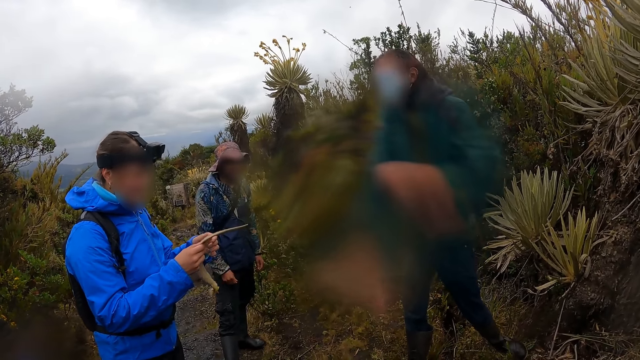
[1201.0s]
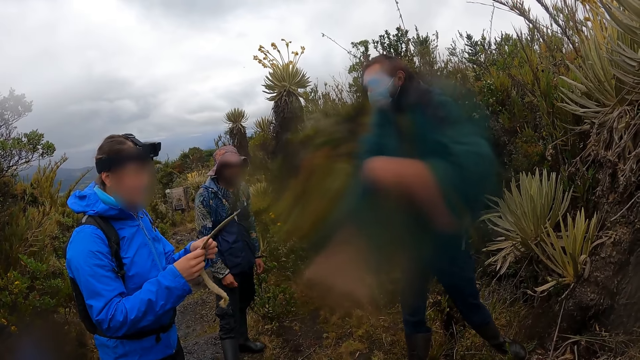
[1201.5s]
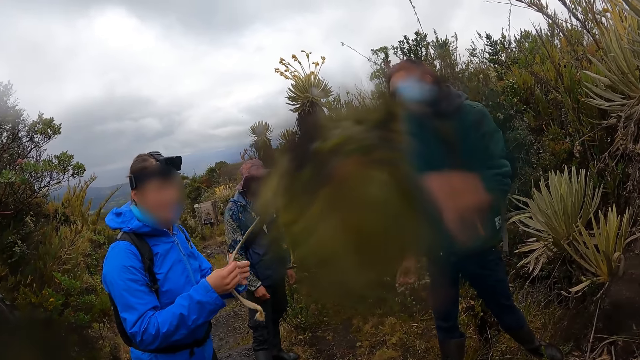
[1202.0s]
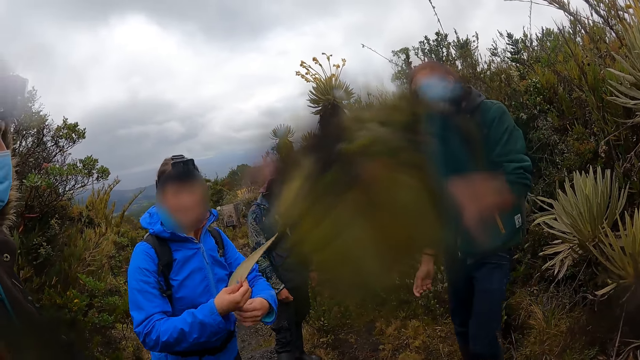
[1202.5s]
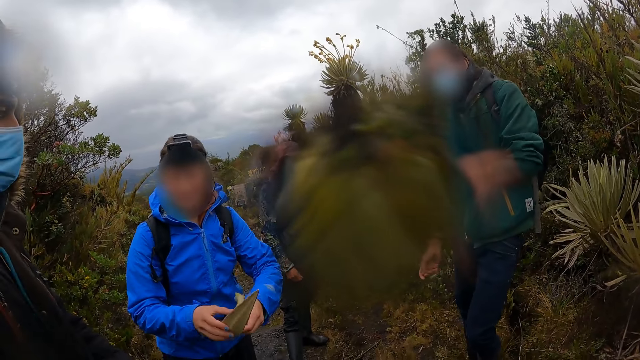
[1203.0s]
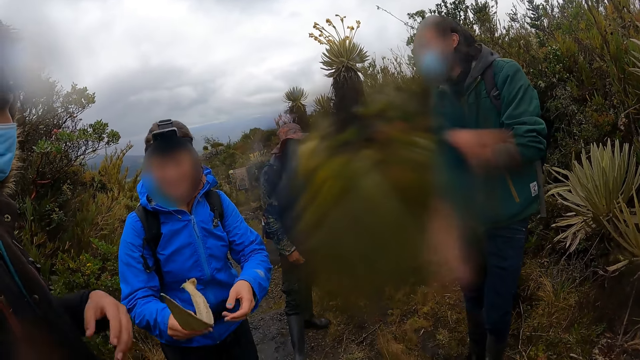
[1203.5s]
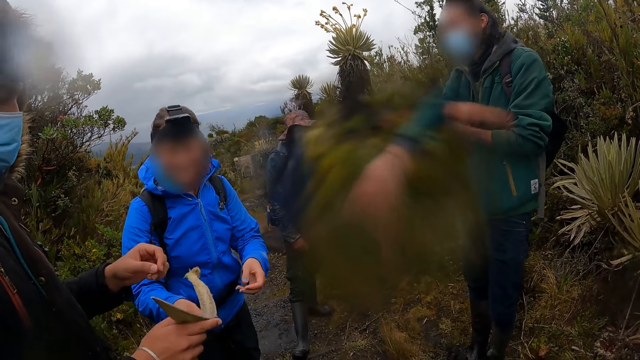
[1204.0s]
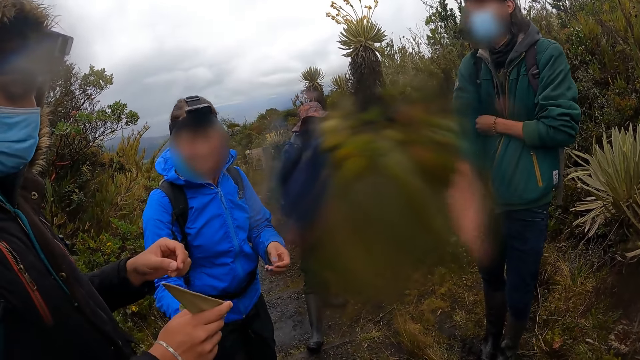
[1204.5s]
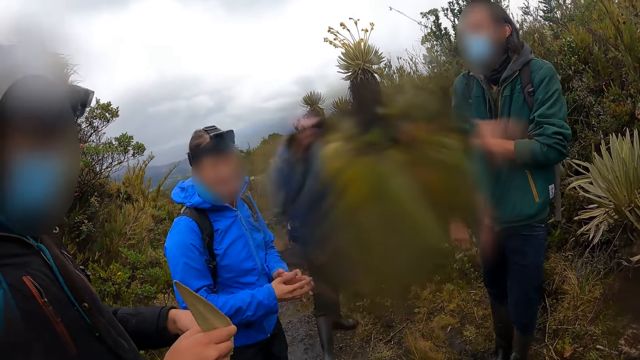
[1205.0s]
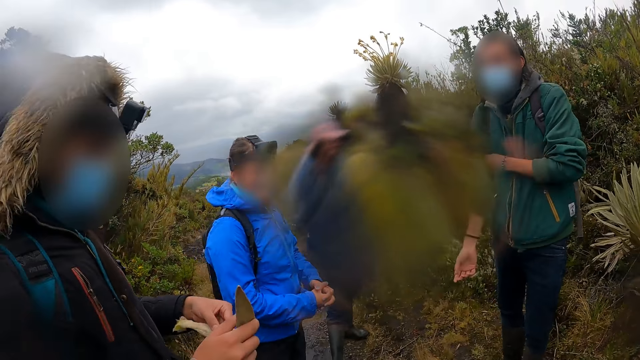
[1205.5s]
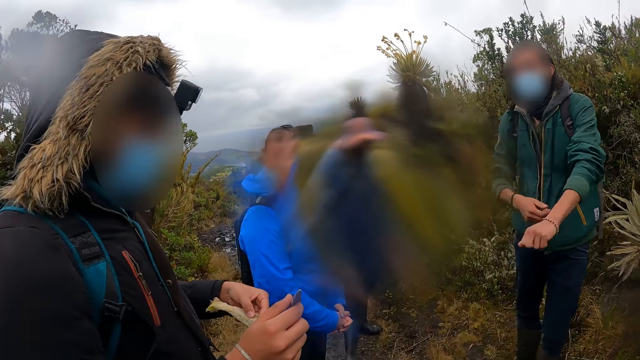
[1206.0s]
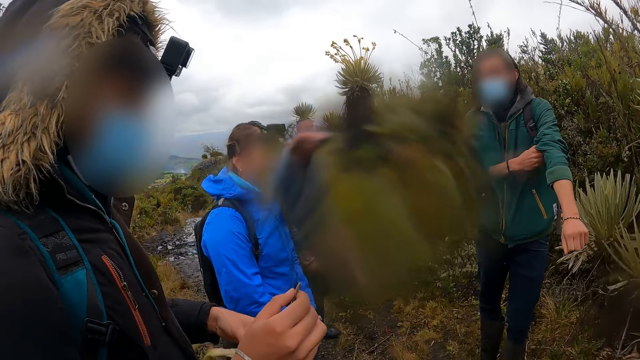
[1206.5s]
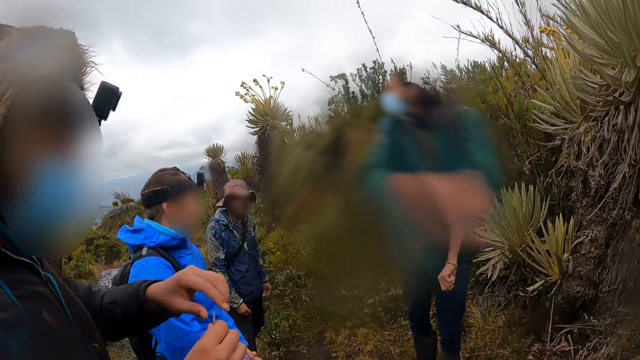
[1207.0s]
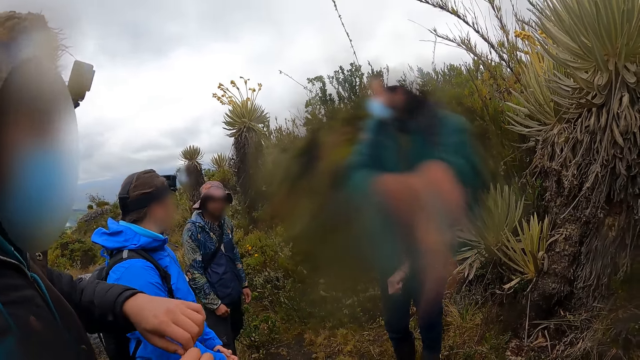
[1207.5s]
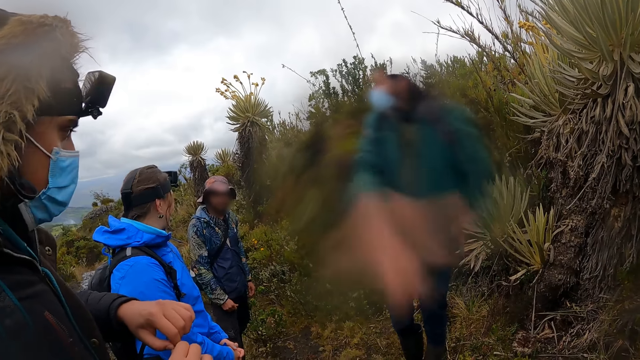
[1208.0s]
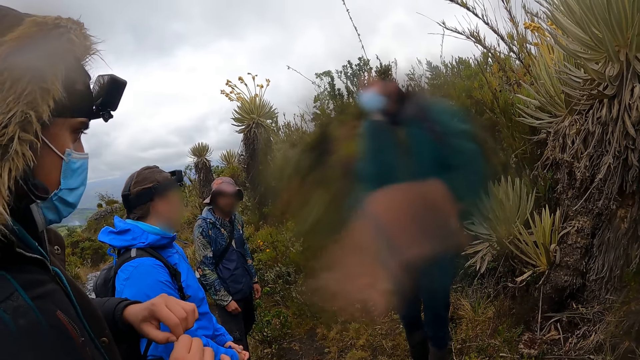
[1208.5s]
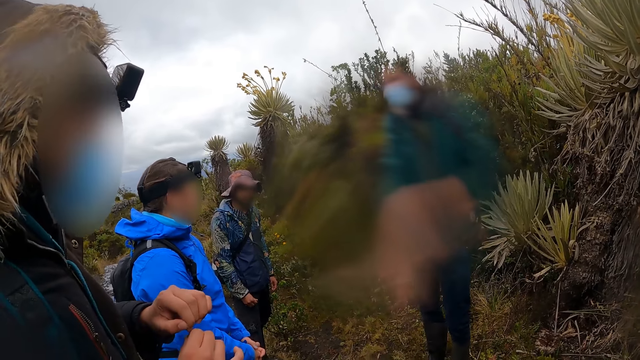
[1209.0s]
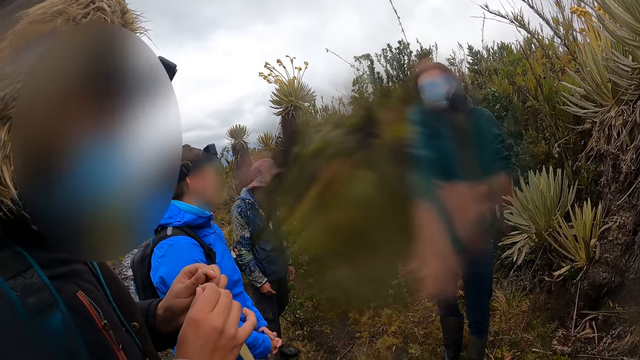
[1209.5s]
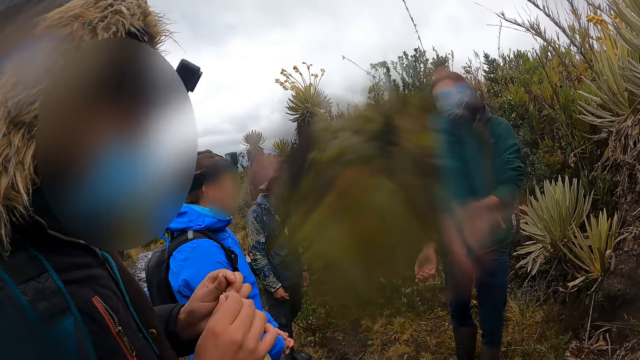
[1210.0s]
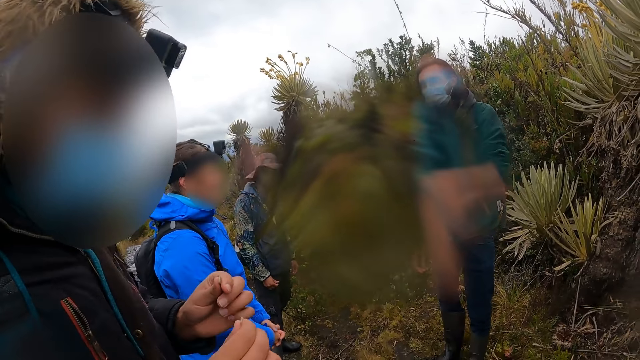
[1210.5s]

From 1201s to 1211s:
A man takes the flower from another man with his right hand. The first man examines the flower with both hands and cuts a piece of the flower with his left hand.

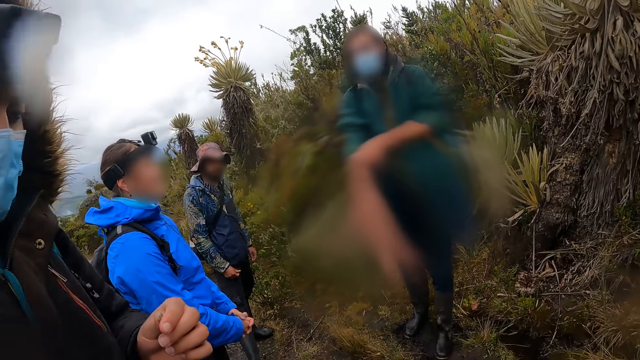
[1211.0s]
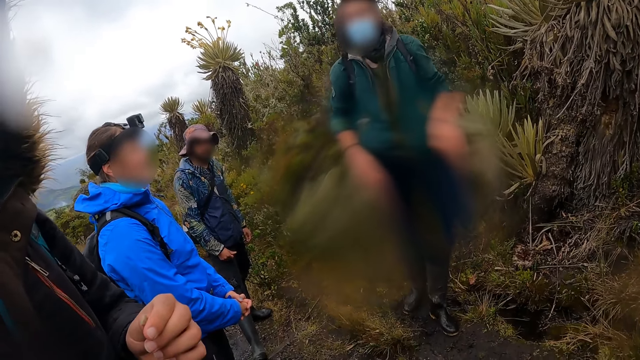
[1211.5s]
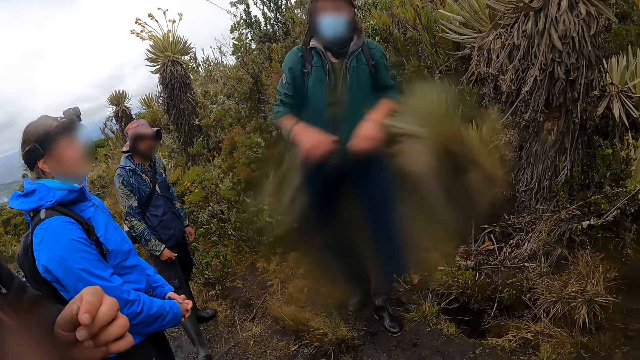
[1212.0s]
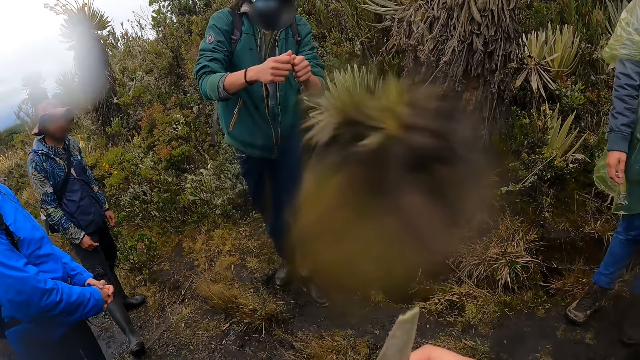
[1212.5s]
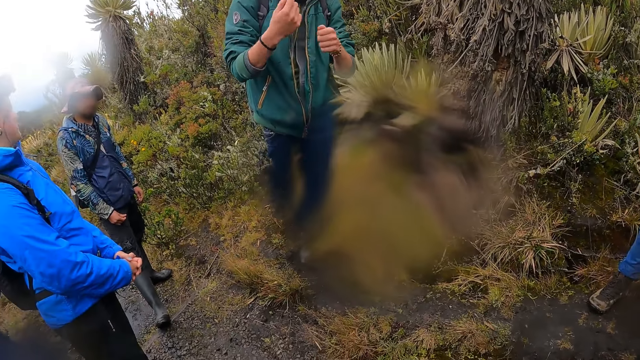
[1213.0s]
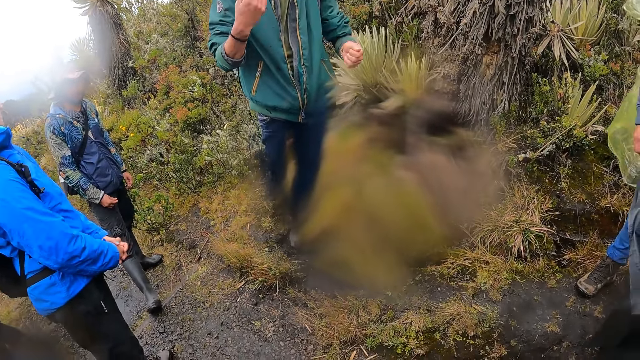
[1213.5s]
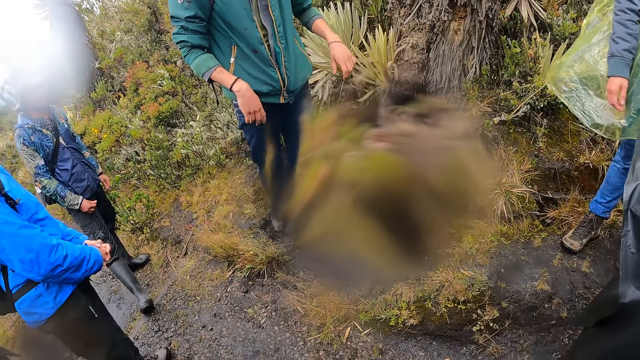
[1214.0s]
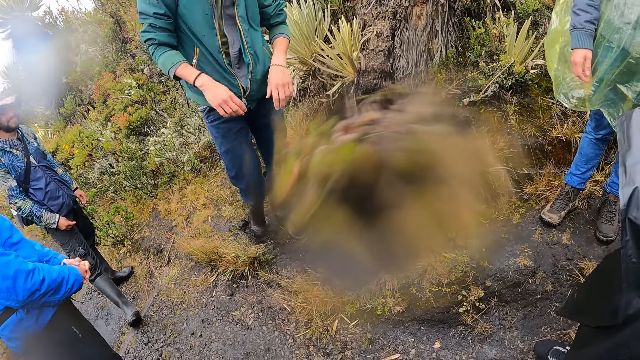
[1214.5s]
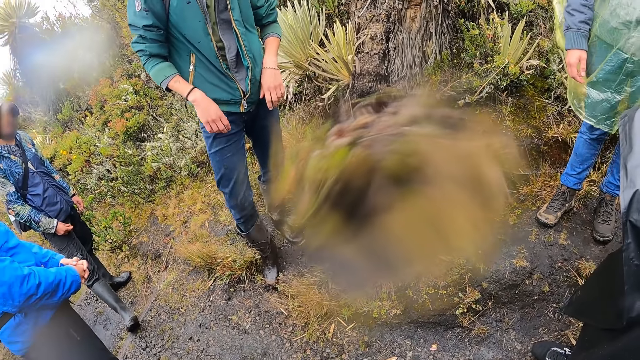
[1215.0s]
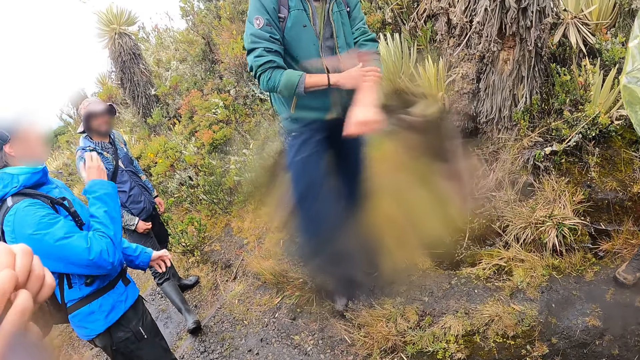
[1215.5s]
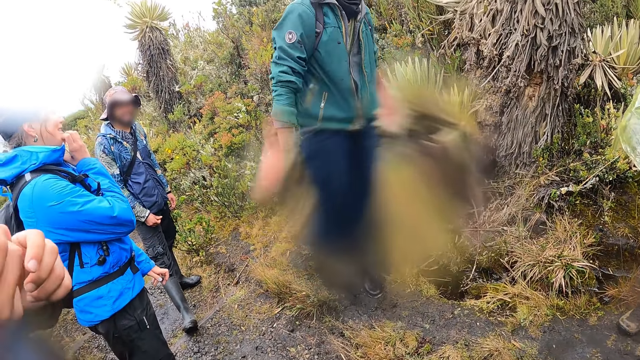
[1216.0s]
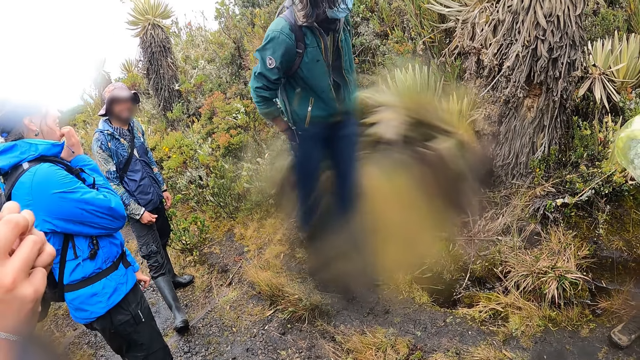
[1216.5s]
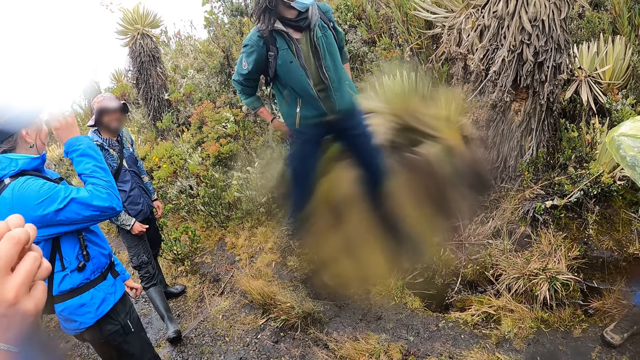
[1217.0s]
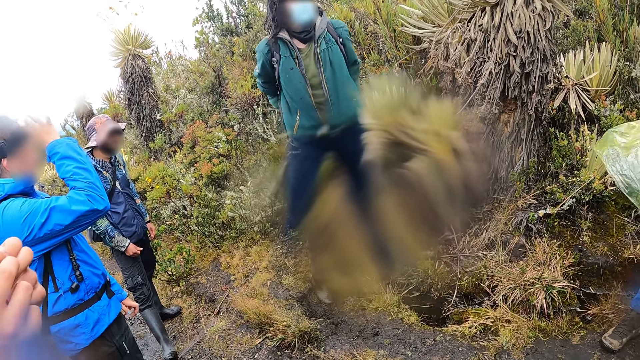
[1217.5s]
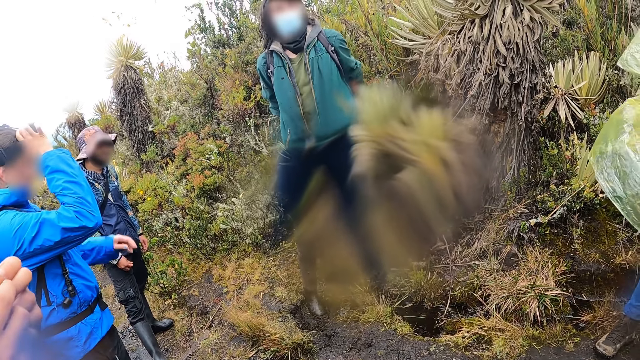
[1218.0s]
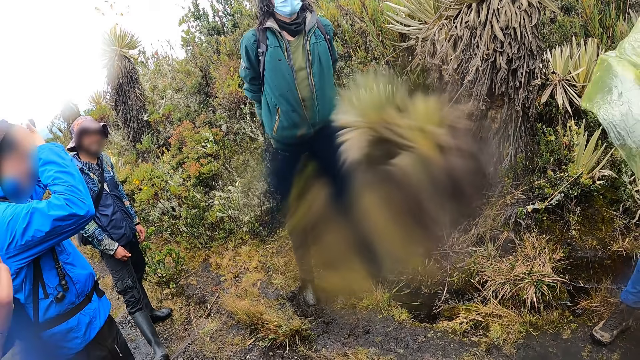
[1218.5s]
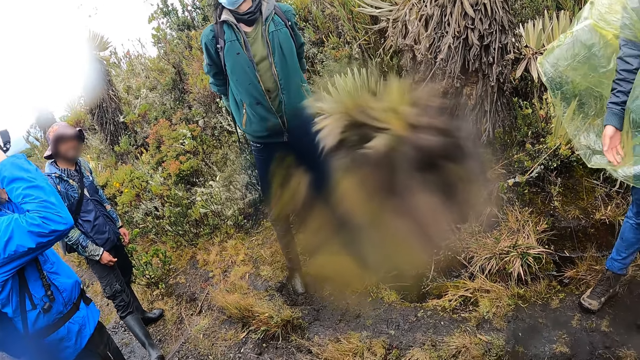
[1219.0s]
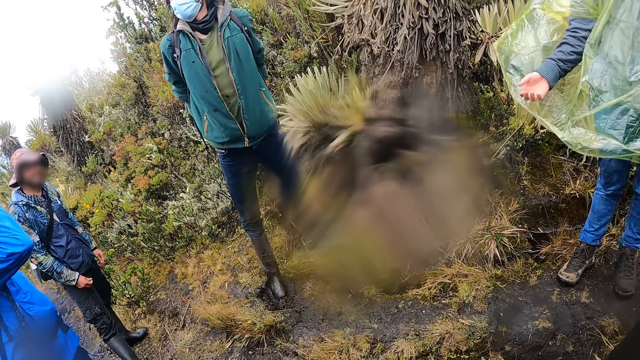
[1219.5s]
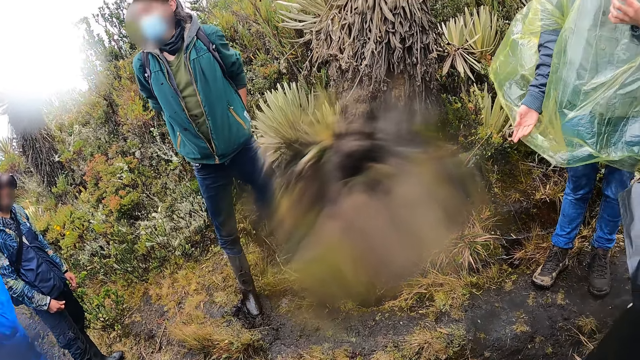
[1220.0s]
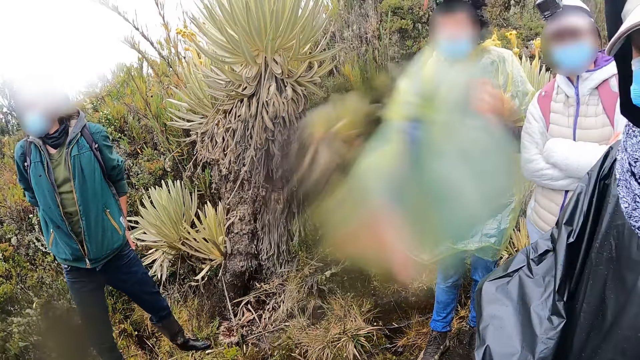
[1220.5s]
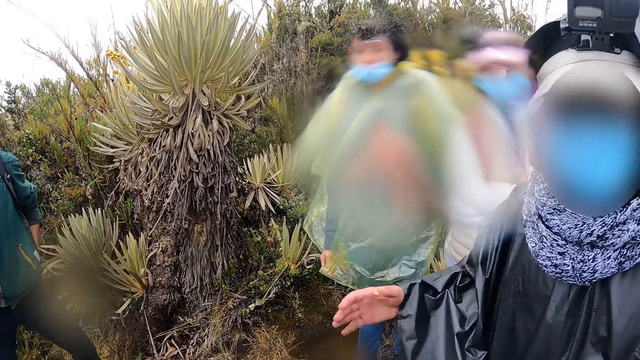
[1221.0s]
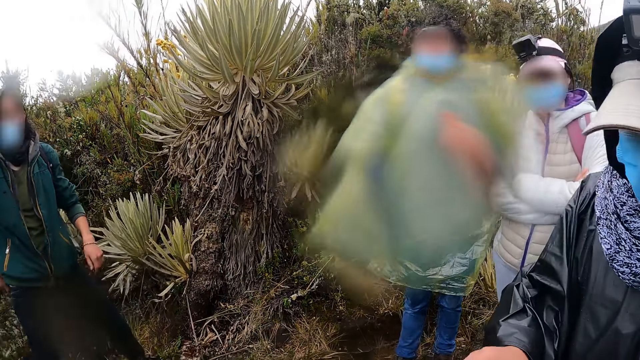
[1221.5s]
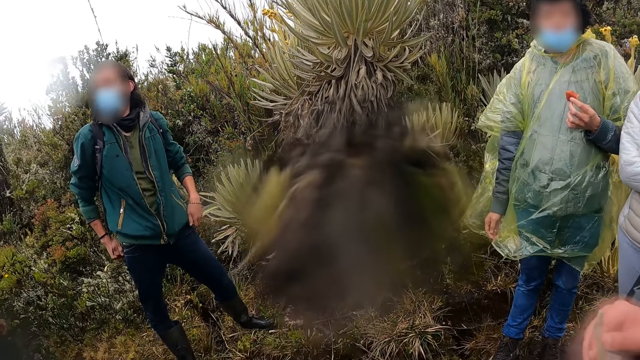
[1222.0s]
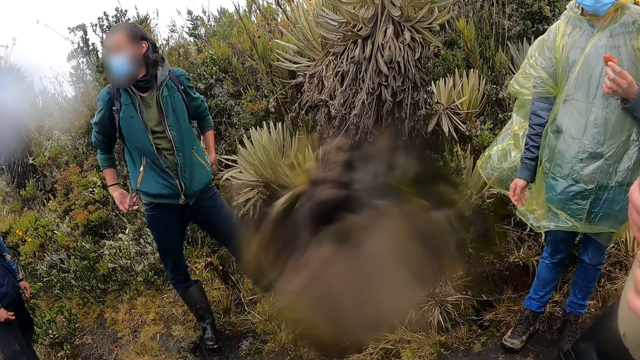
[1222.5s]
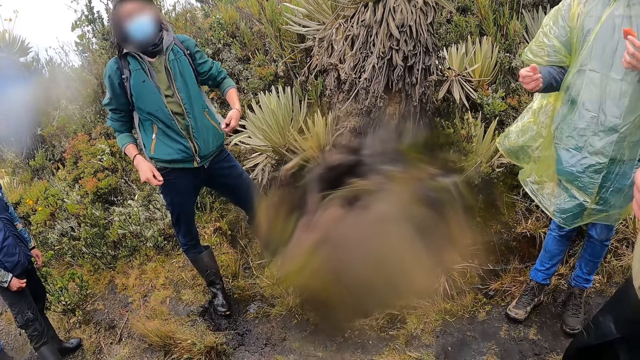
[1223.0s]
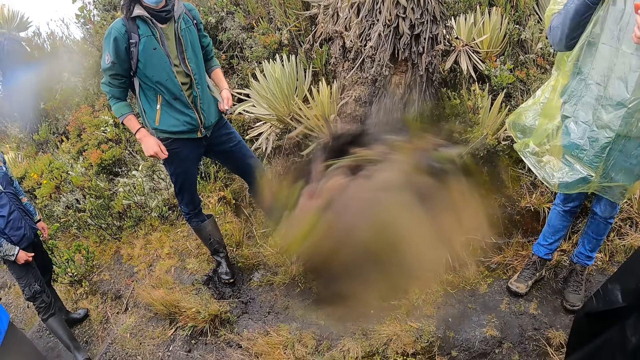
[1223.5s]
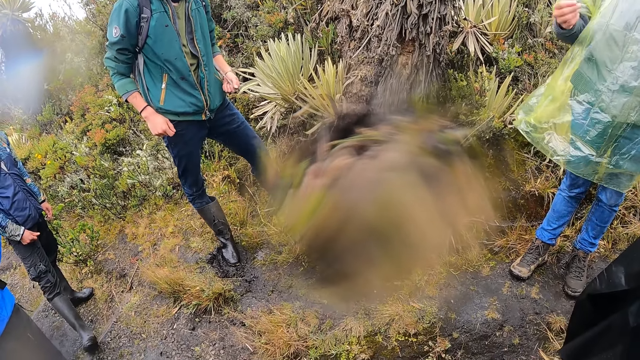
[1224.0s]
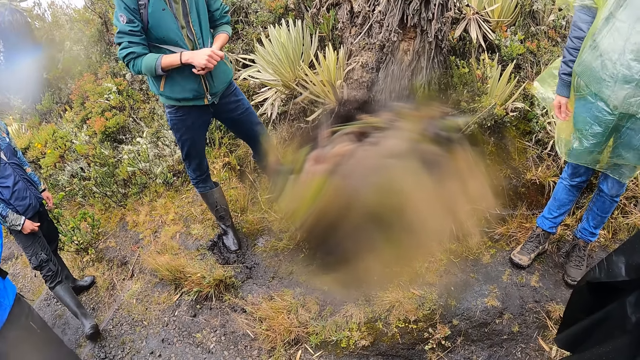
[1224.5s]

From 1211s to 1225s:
The camera wearer looks around. A woman adjusts a camera on her head with her right hand. A man plays with the straps of a bag with both hands.
